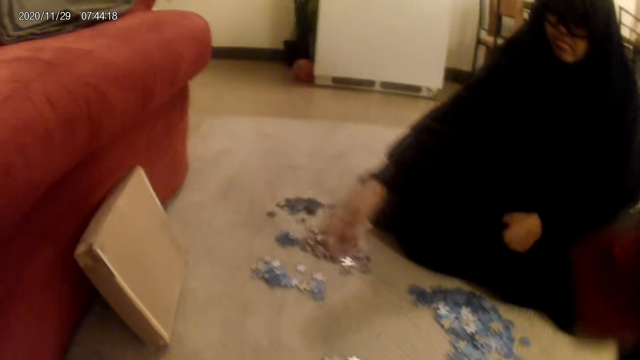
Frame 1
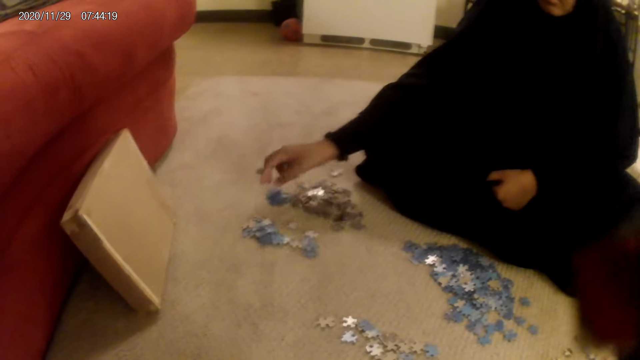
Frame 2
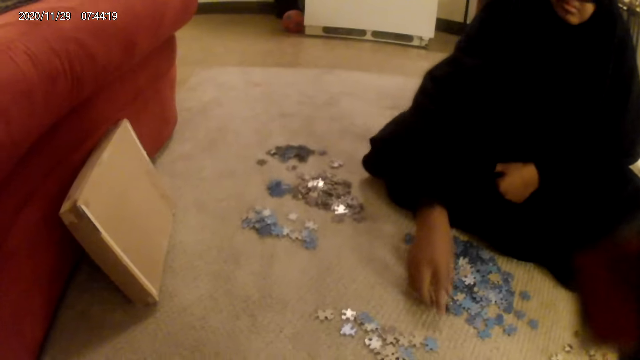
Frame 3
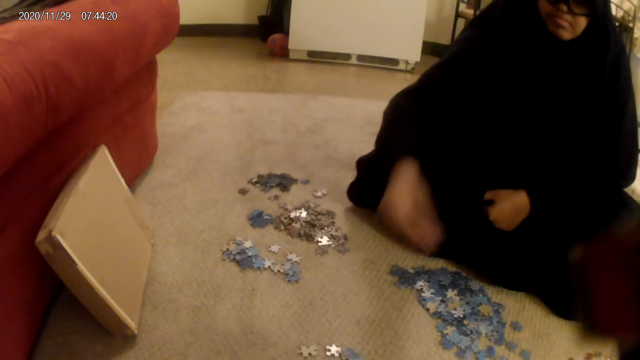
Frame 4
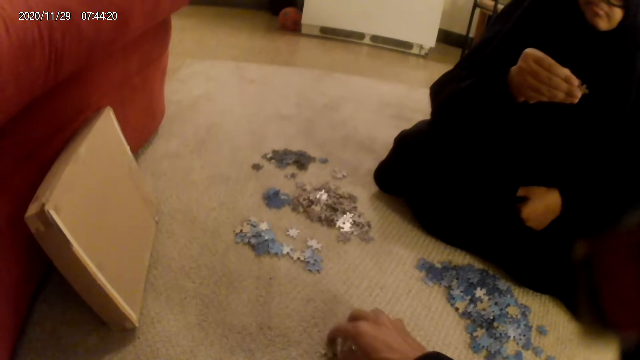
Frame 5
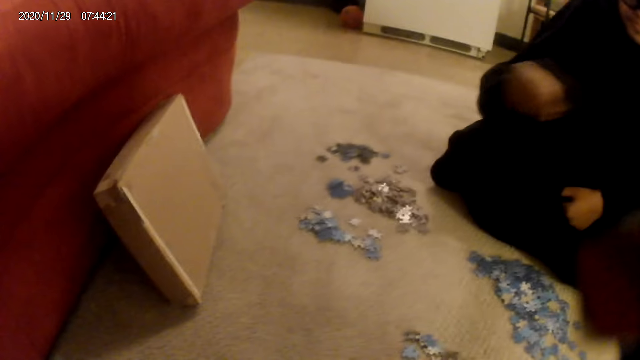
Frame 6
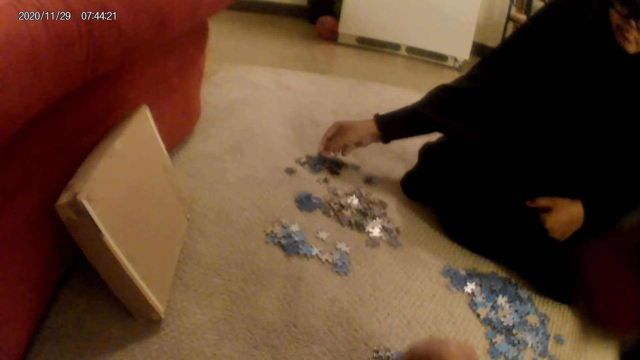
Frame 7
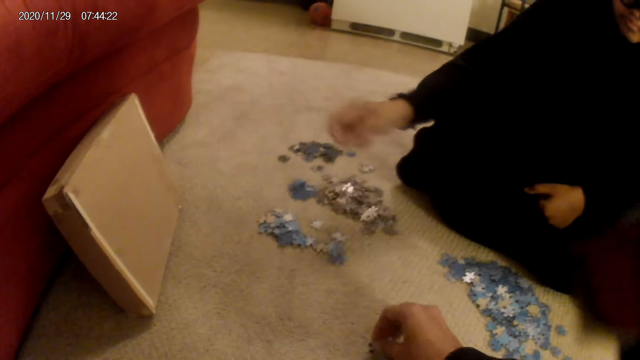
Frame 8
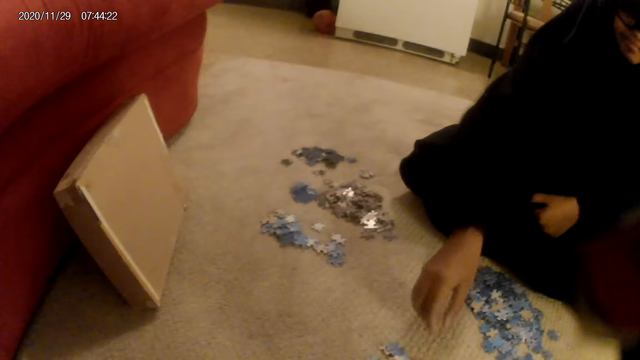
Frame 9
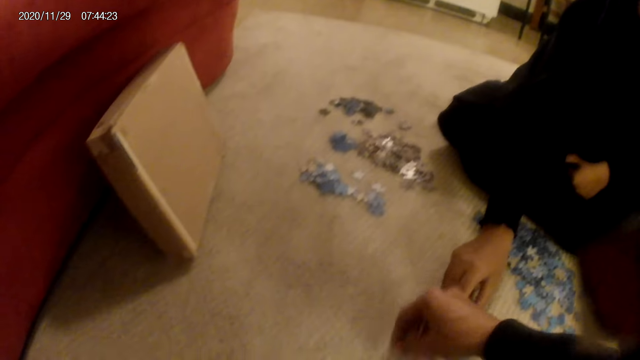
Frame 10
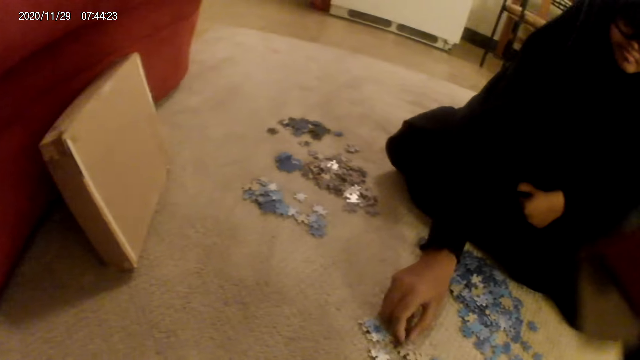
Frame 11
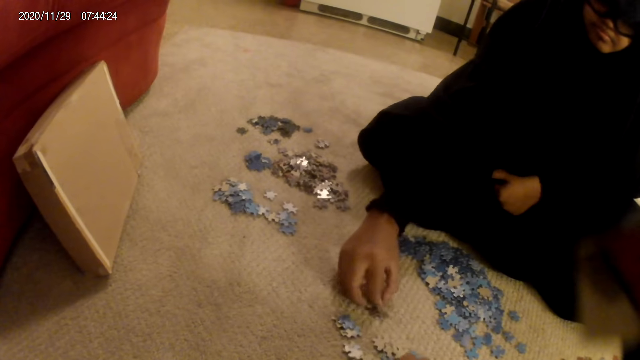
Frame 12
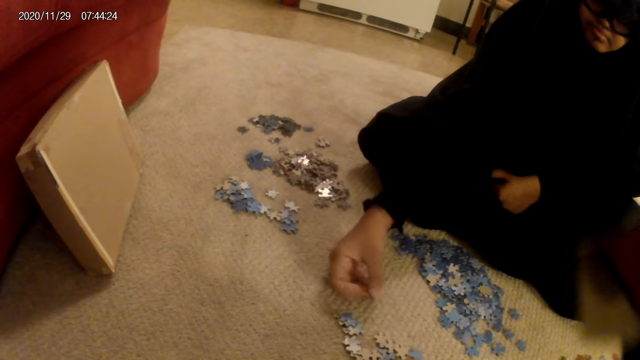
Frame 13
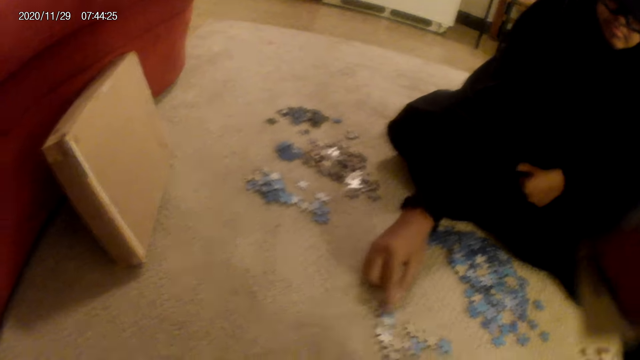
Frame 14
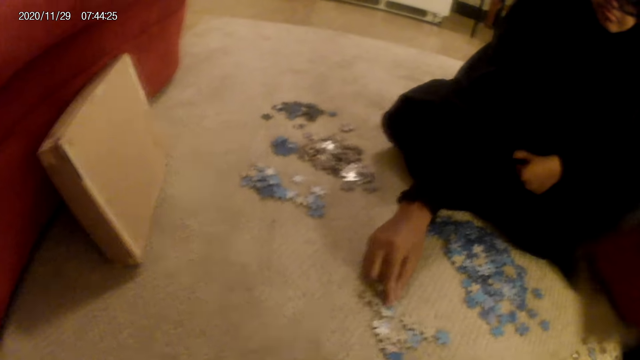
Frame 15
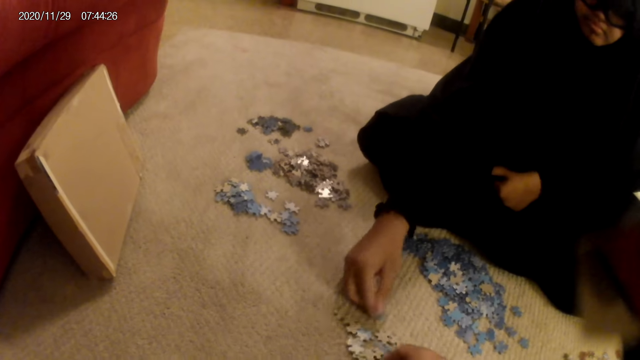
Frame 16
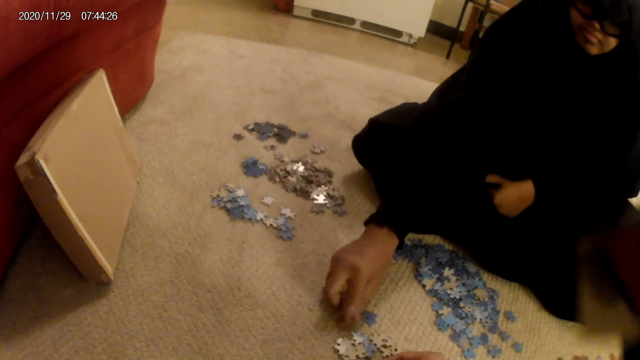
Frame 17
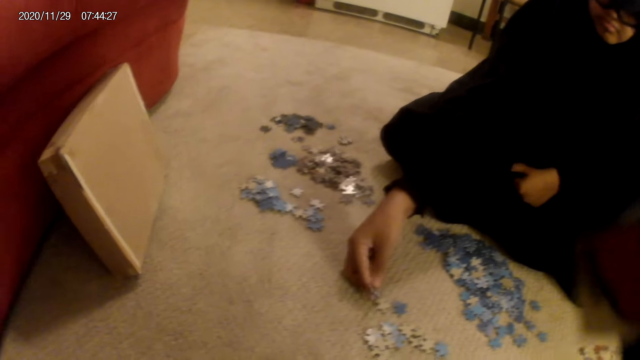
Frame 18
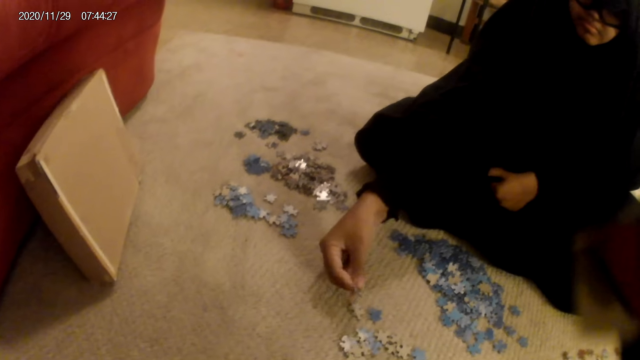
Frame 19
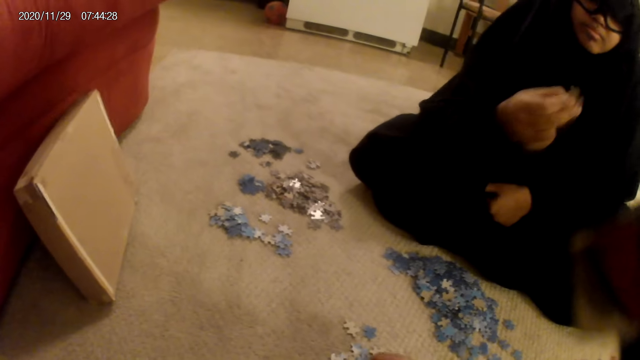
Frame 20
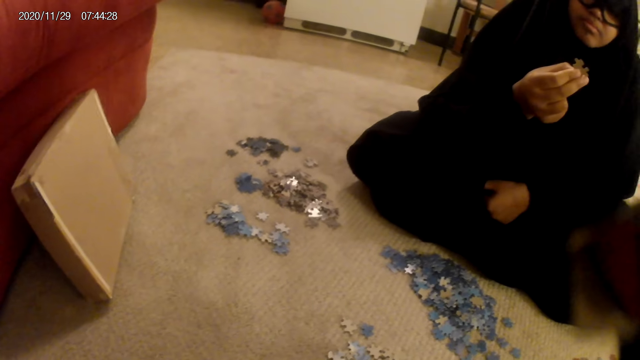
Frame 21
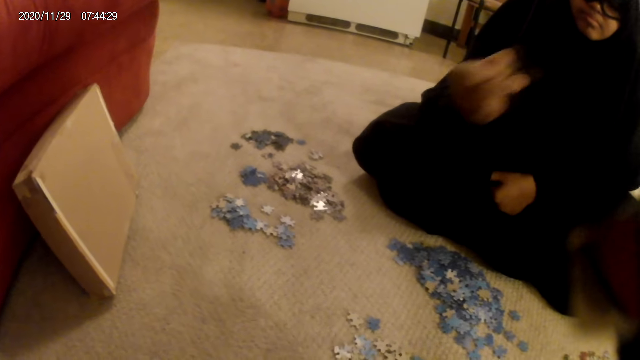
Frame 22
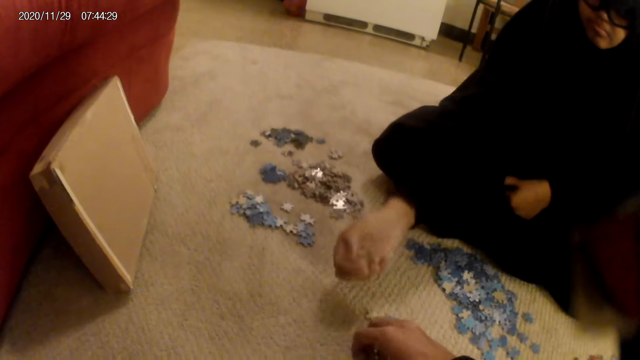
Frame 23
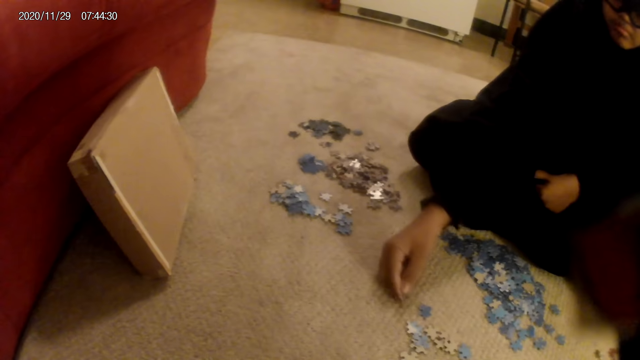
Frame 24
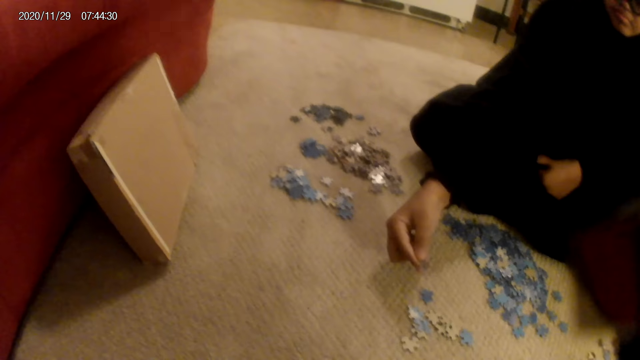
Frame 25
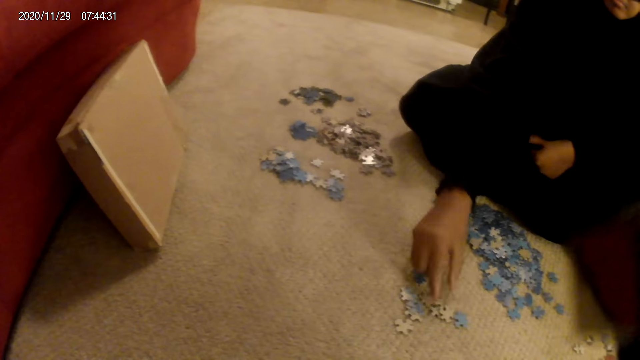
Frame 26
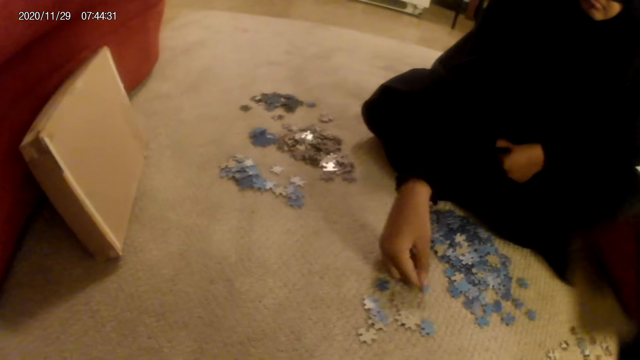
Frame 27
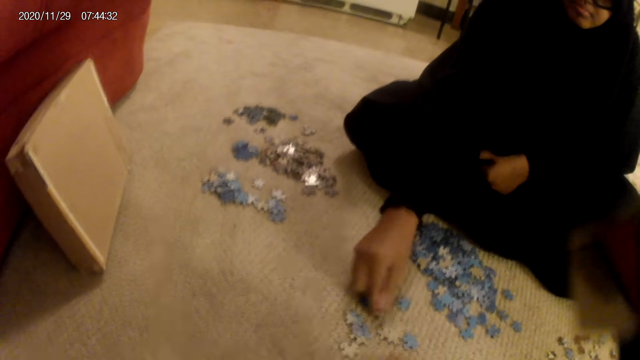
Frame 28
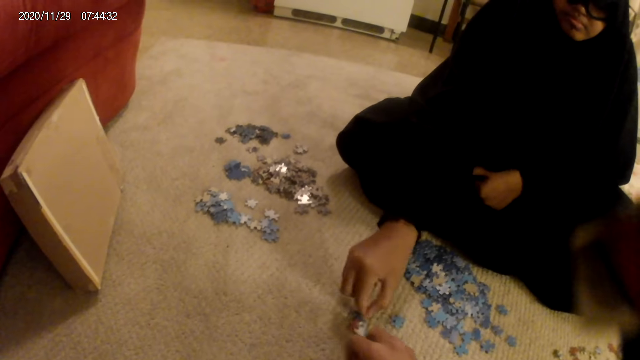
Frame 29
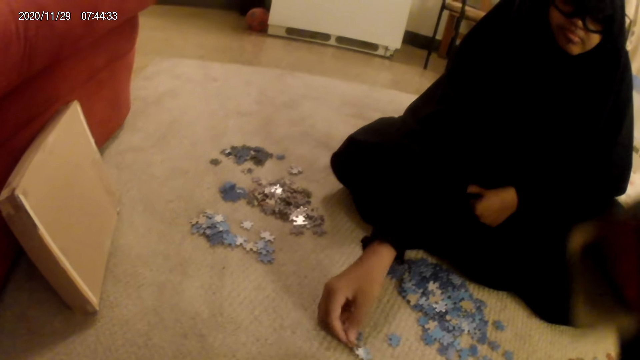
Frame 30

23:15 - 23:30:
A woman places a card or jigsaw puzzle piece on the floor. The woman picks up the jigsaw puzzle piece from the floor and looks at the jigsaw puzzle piece. The woman places the card on the floor. The camera wearer picks up the jigsaw puzzle pieces from the floor. They move the jigsaw puzzle pieces. They move a hand. The woman sorts the card on the floor. The woman picks up the jigsaw puzzle piece from the floor. The woman looks at the jigsaw puzzle piece. The woman picks up the jigsaw puzzle piece. The woman sorts the card from the floor.

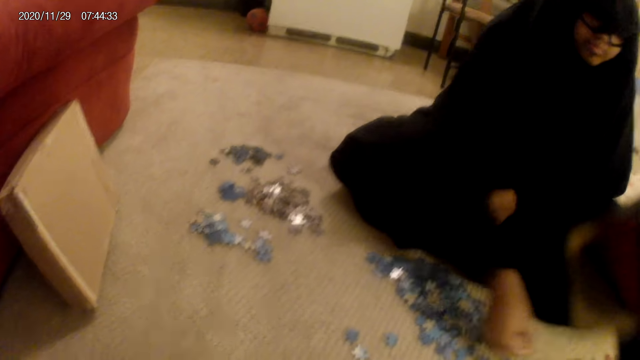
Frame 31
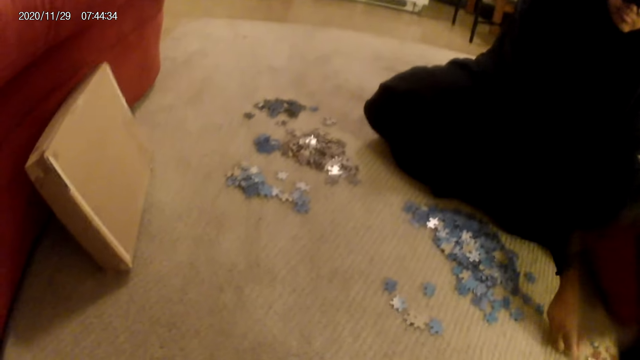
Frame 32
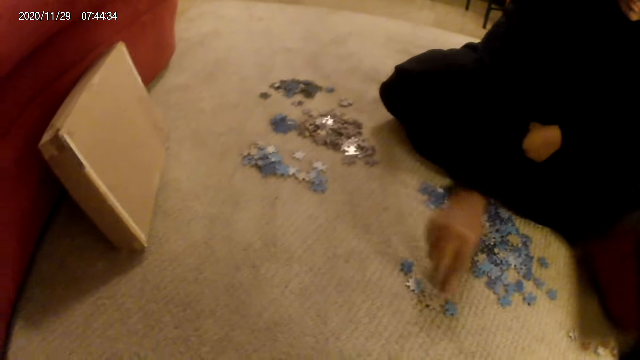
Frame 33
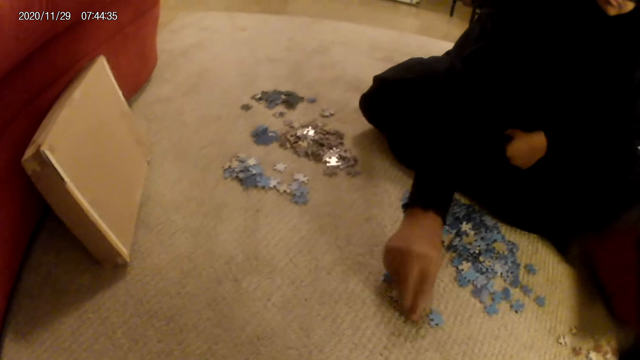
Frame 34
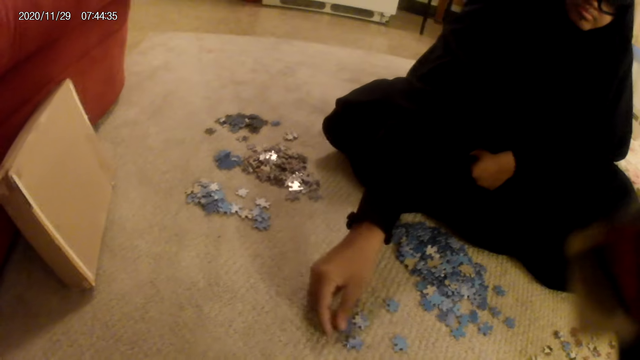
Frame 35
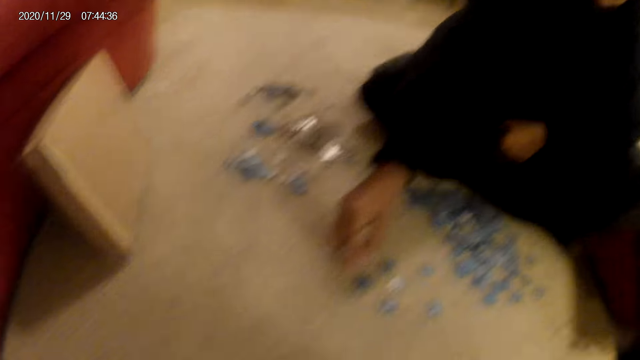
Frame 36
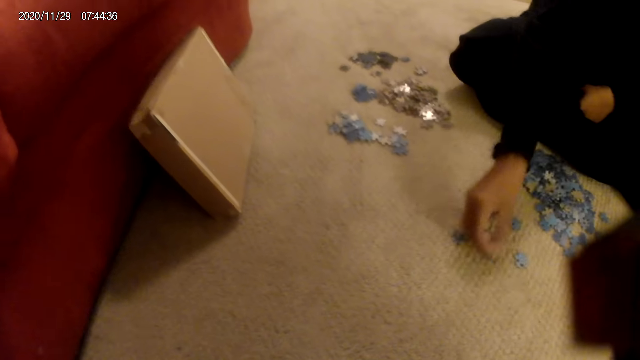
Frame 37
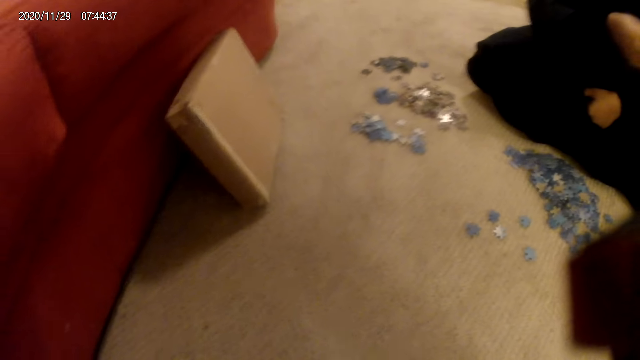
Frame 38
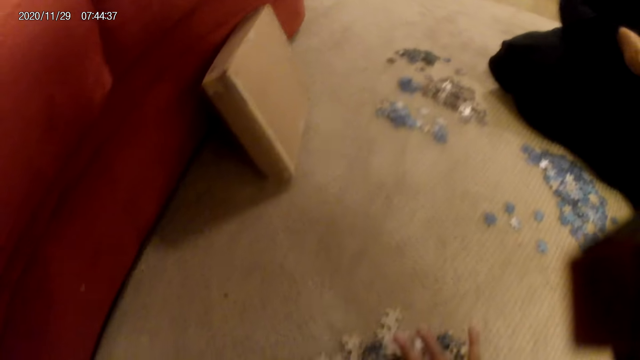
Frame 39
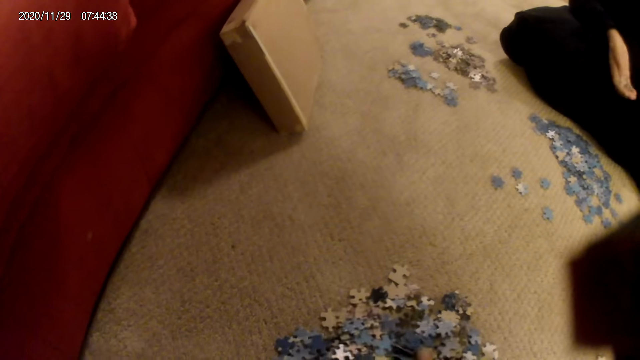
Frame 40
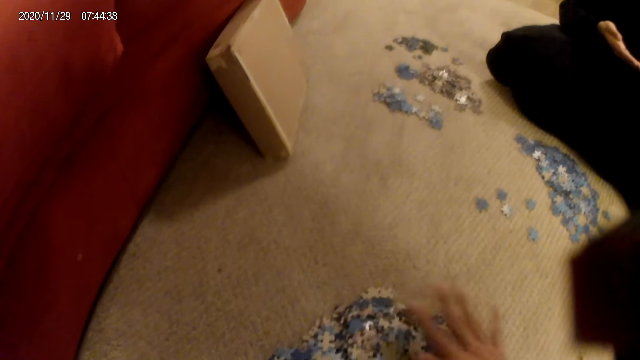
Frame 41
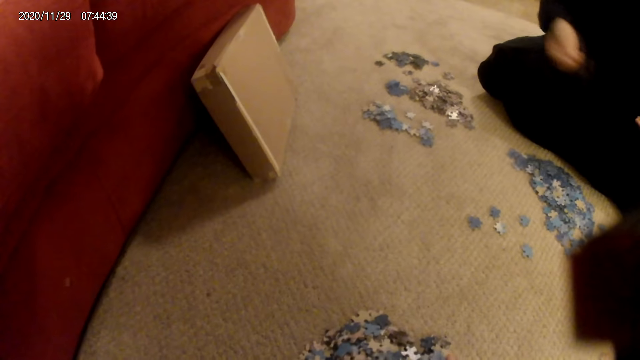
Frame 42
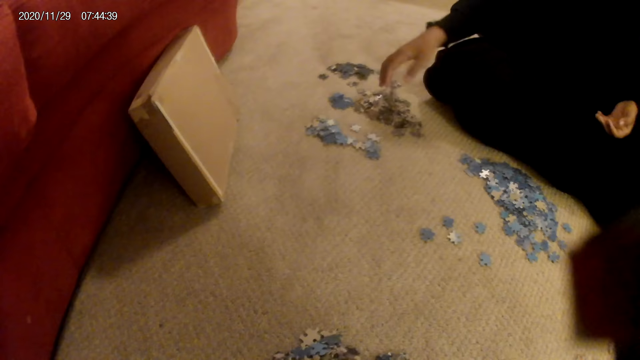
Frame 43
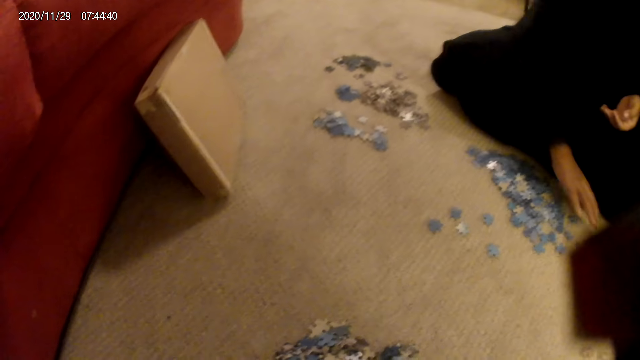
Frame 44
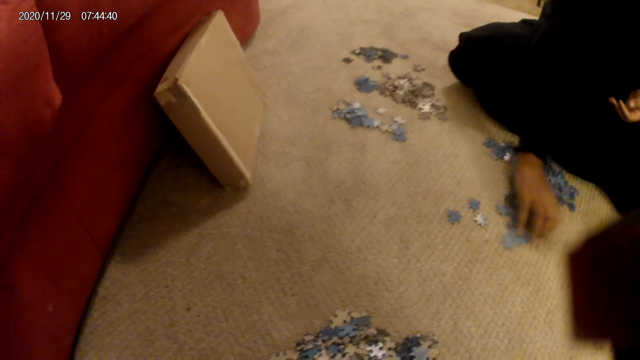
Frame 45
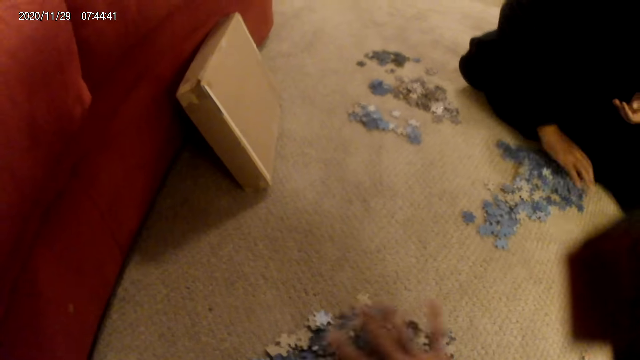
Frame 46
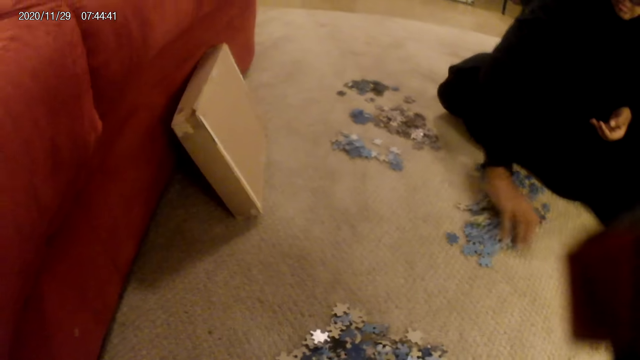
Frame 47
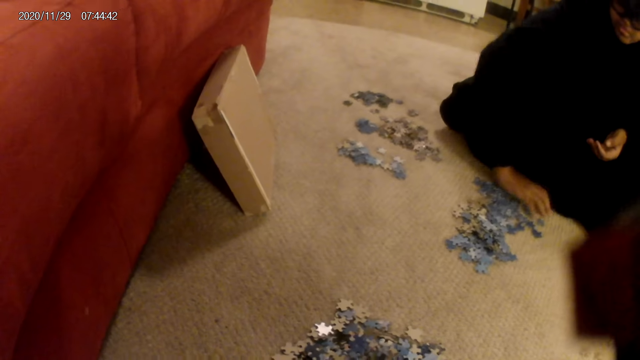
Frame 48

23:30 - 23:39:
A woman picks a card or jigsaw puzzle piece from the floor. The camera wearer moves the jigsaw puzzle pieces. They move hands. The woman puts down the jigsaw puzzle pieces on the floor and moves the jigsaw puzzle pieces on the floor.
